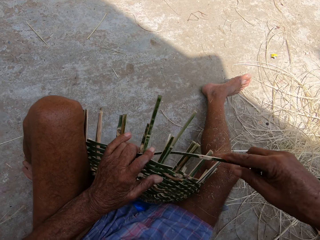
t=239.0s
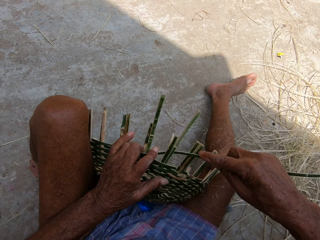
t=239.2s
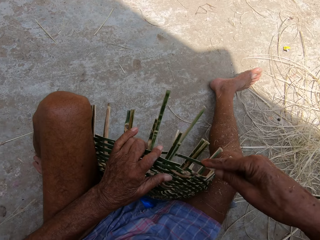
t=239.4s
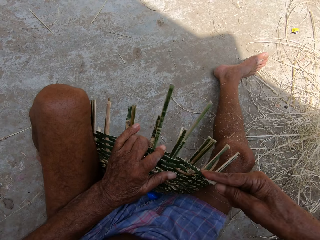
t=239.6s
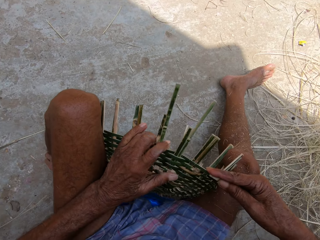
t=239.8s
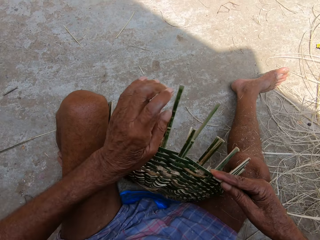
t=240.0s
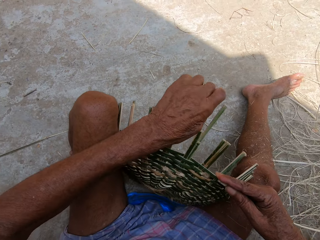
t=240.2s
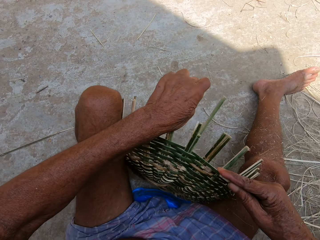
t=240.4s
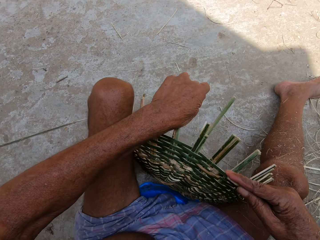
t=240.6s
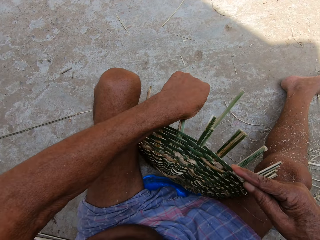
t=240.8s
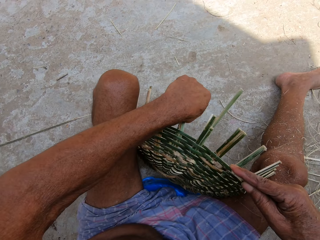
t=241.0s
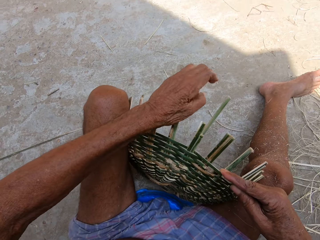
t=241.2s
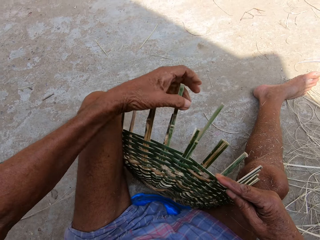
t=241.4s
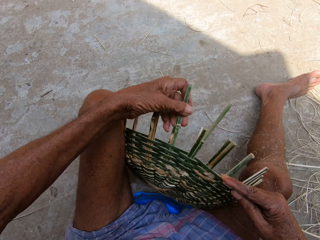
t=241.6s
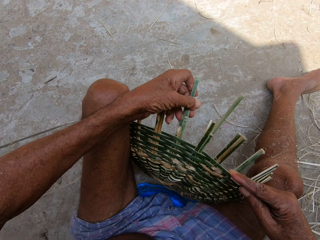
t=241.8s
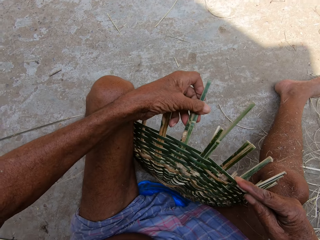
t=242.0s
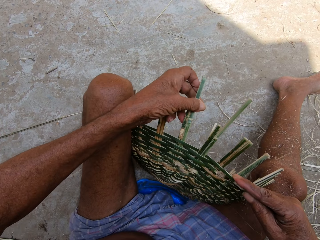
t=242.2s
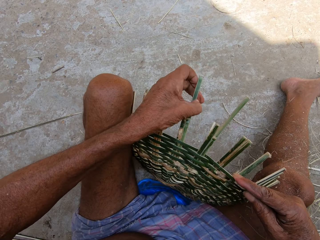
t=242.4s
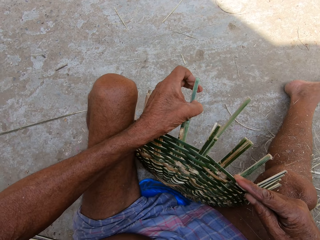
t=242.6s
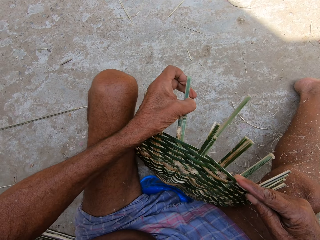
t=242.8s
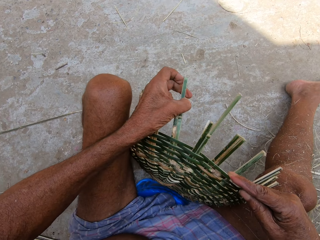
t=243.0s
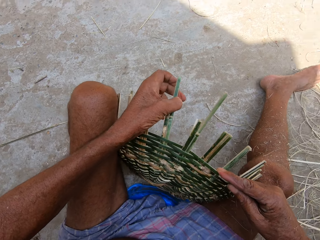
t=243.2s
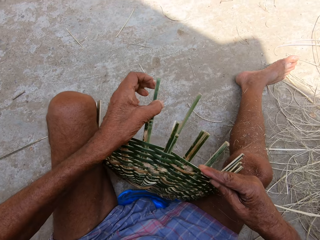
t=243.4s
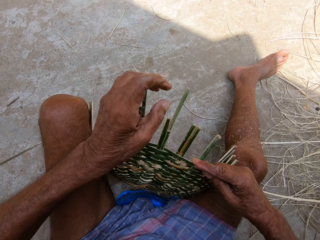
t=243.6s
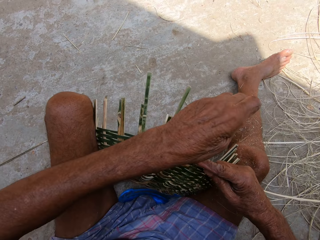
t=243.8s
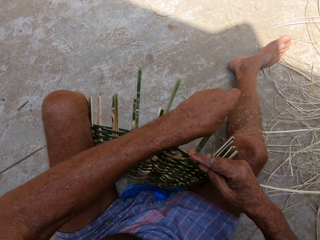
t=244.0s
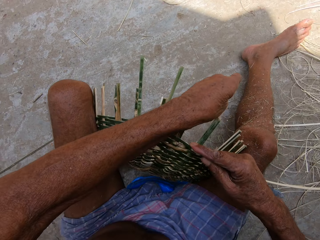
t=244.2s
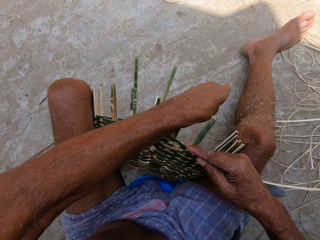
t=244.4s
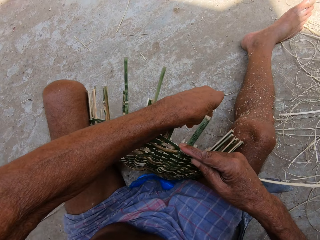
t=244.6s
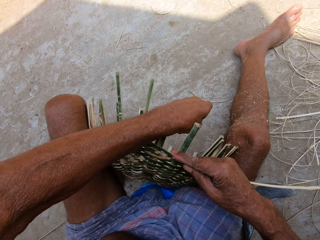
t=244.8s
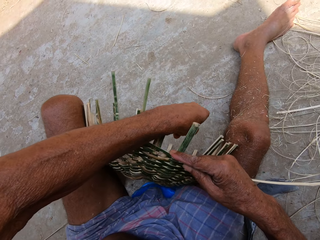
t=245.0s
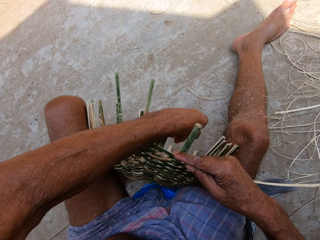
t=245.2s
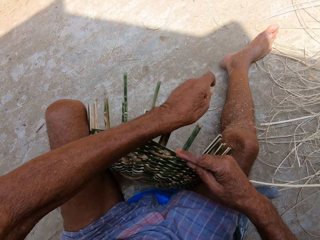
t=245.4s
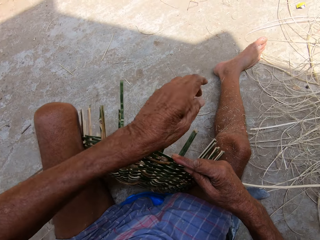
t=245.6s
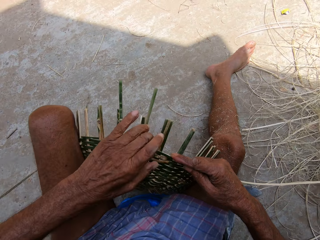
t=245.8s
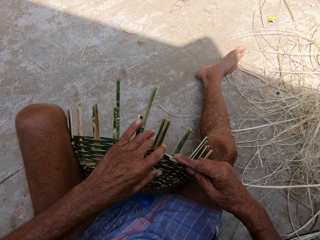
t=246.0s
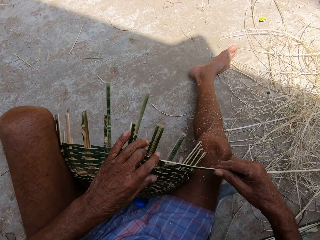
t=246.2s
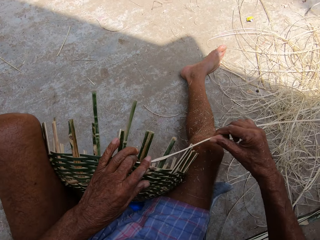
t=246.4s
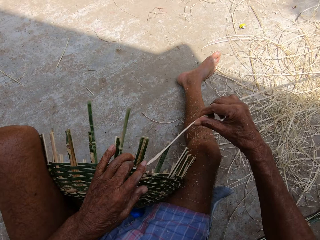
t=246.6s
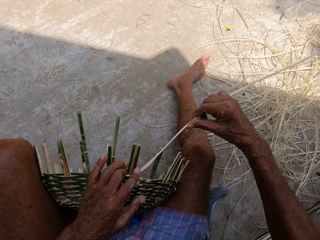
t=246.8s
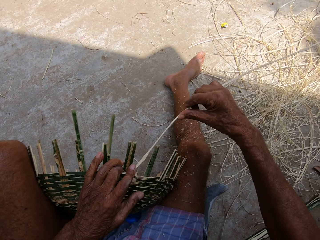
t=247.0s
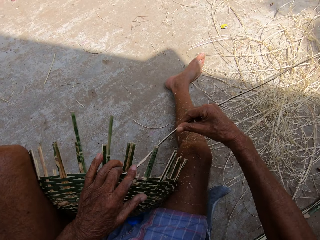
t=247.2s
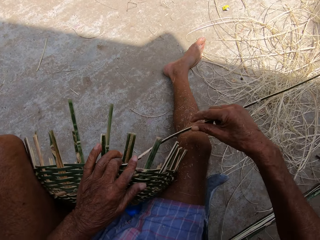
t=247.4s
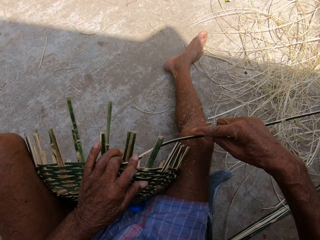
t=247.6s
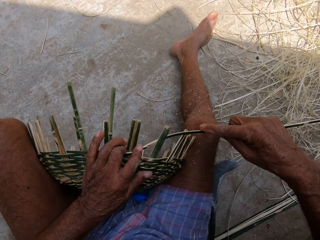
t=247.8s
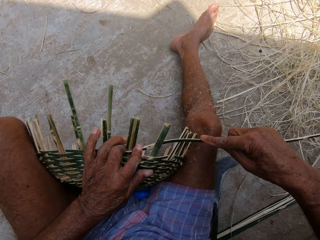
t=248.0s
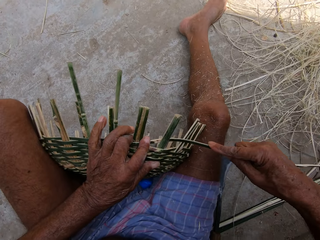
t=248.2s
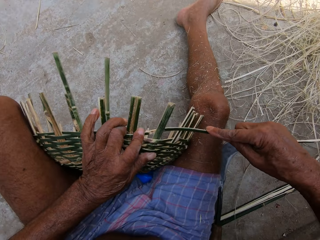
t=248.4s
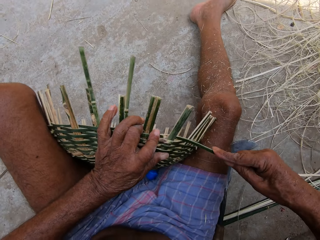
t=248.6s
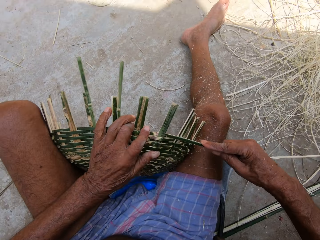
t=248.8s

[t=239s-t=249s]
The camera wearer bends the basket with his left hand. He bends it again. He places his left hand on the basket. He weaves the basket with the wicker in his right hand.

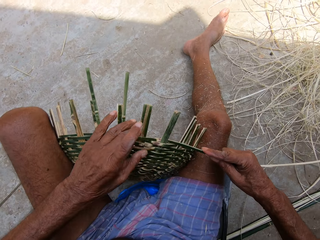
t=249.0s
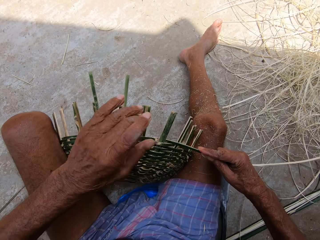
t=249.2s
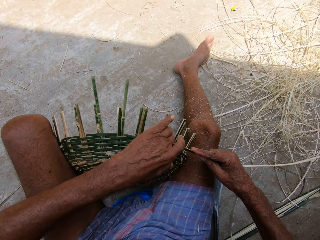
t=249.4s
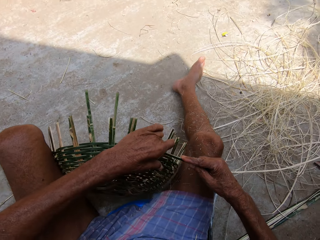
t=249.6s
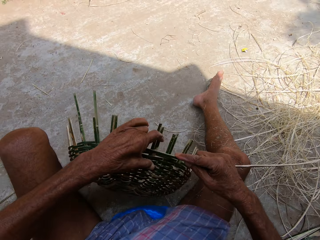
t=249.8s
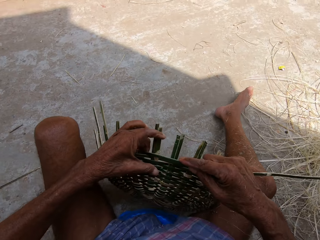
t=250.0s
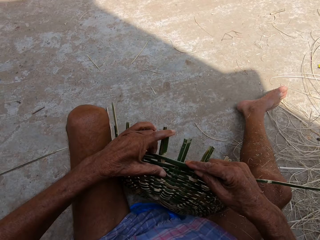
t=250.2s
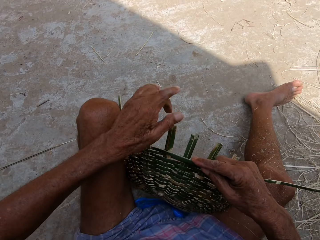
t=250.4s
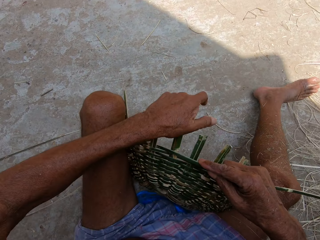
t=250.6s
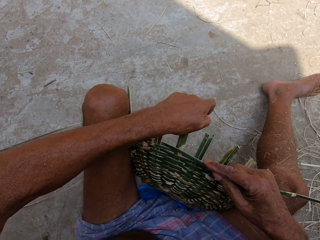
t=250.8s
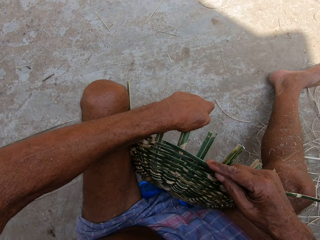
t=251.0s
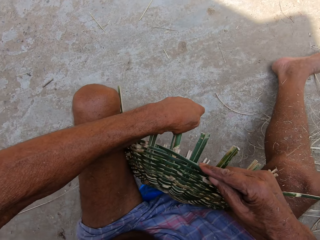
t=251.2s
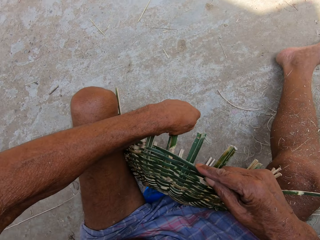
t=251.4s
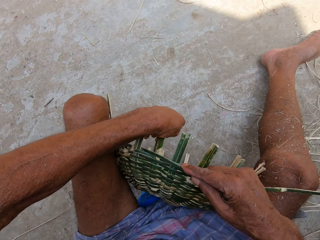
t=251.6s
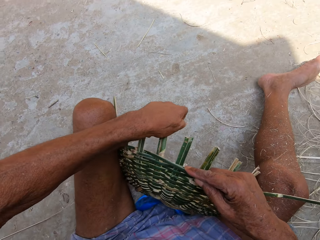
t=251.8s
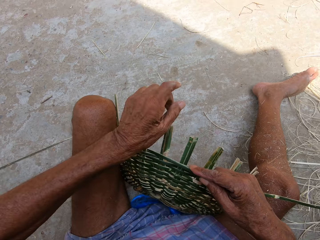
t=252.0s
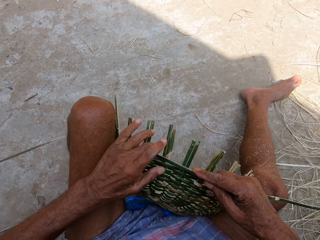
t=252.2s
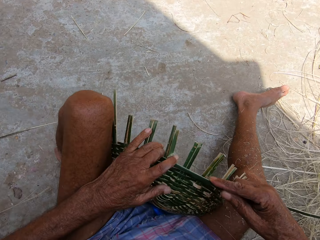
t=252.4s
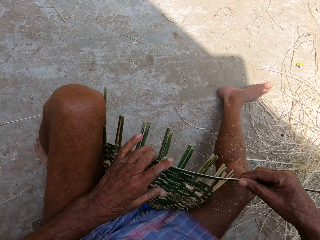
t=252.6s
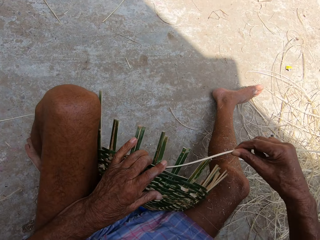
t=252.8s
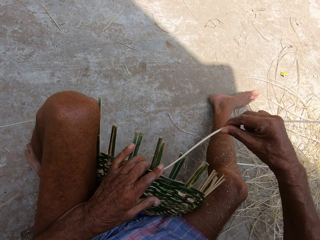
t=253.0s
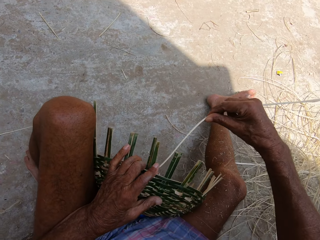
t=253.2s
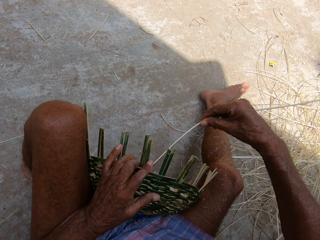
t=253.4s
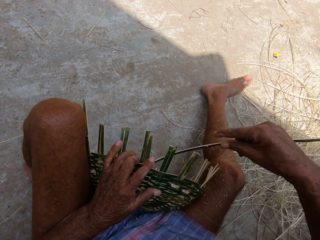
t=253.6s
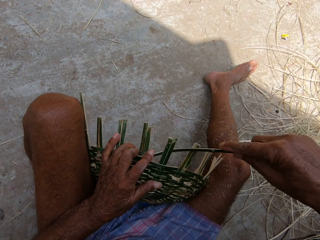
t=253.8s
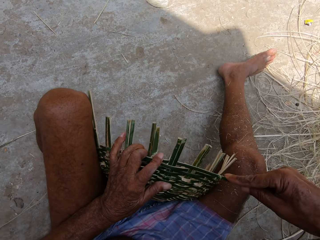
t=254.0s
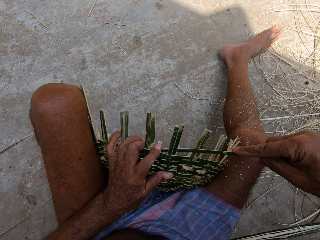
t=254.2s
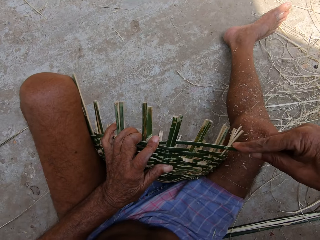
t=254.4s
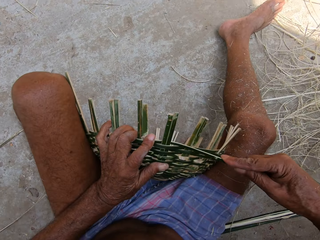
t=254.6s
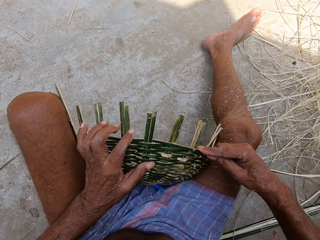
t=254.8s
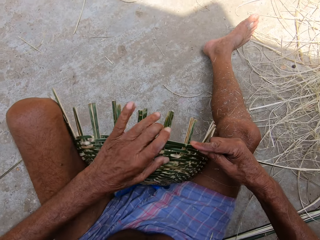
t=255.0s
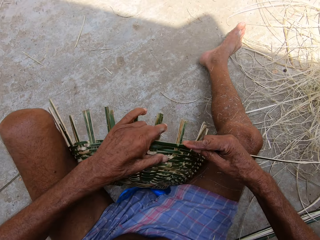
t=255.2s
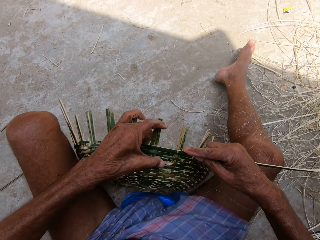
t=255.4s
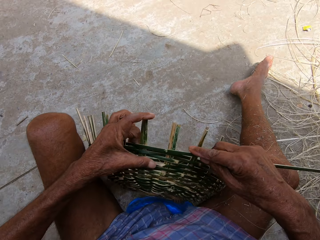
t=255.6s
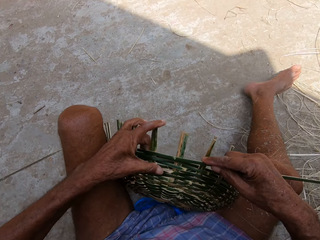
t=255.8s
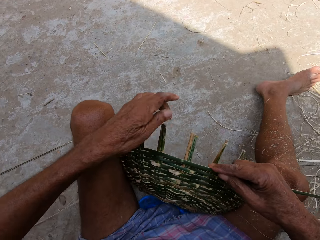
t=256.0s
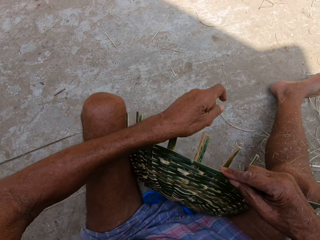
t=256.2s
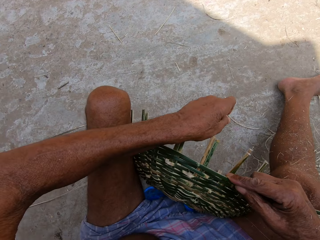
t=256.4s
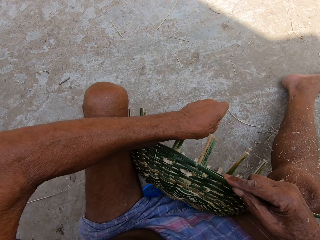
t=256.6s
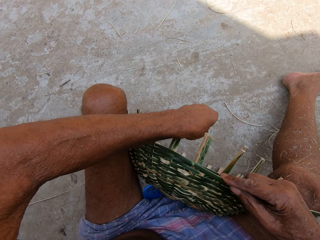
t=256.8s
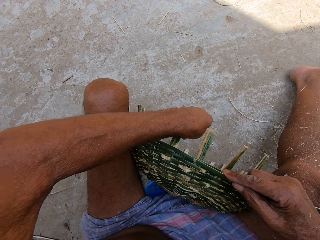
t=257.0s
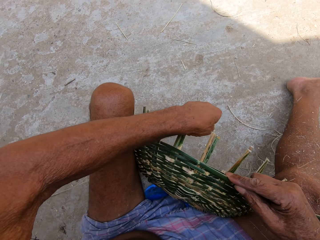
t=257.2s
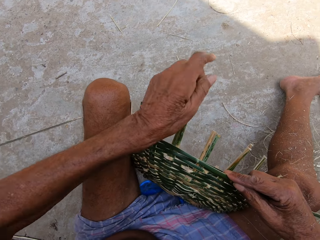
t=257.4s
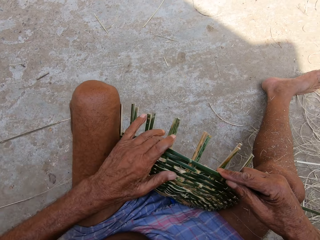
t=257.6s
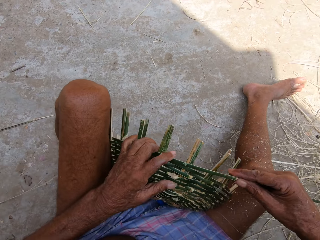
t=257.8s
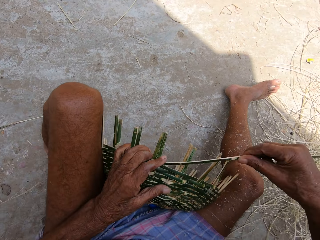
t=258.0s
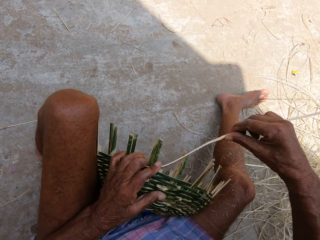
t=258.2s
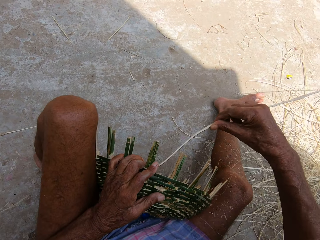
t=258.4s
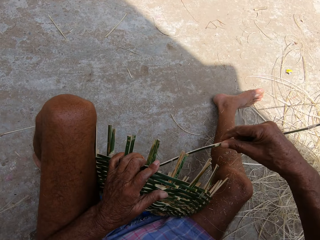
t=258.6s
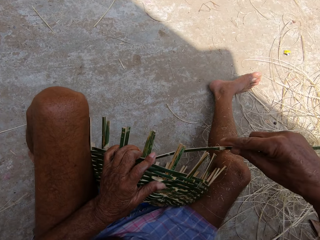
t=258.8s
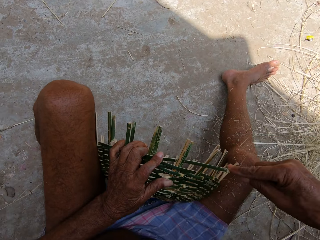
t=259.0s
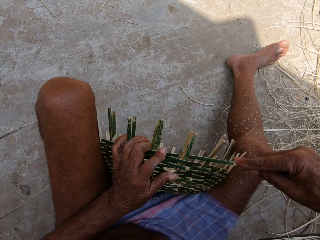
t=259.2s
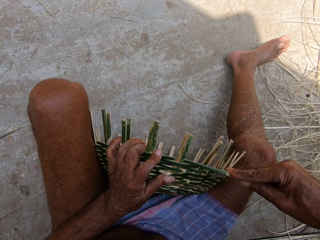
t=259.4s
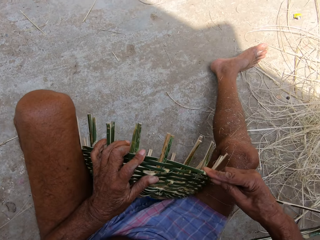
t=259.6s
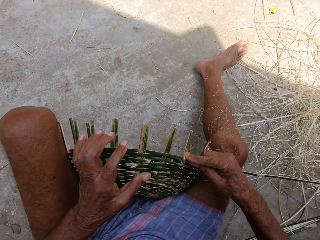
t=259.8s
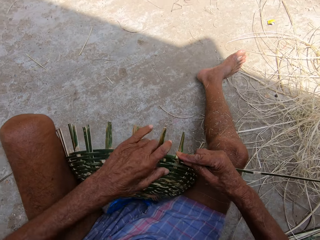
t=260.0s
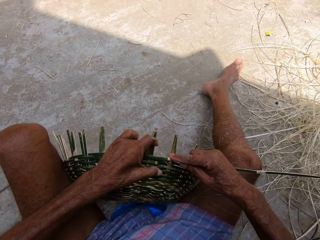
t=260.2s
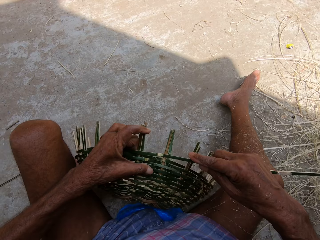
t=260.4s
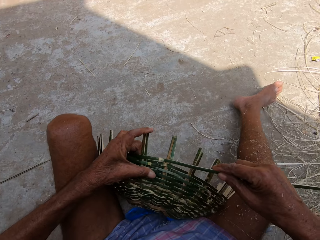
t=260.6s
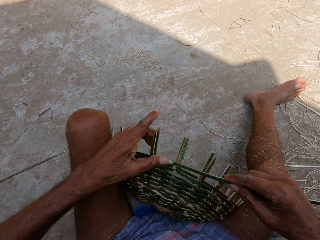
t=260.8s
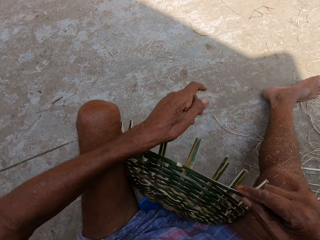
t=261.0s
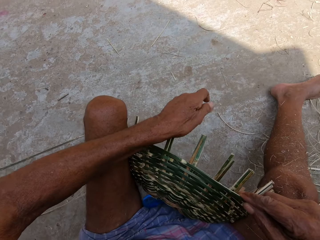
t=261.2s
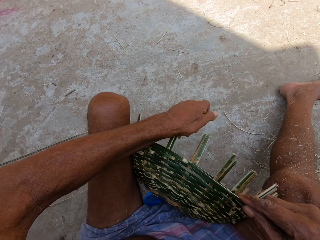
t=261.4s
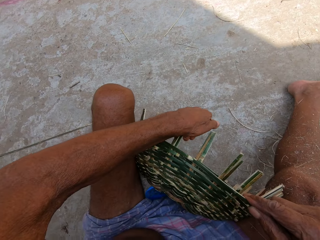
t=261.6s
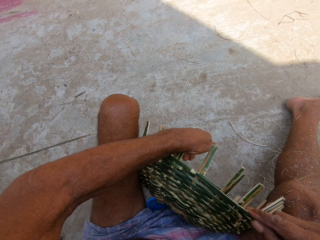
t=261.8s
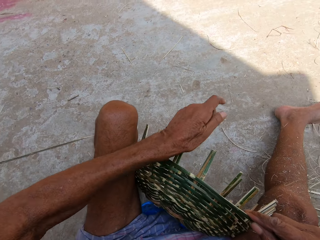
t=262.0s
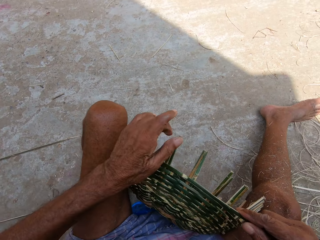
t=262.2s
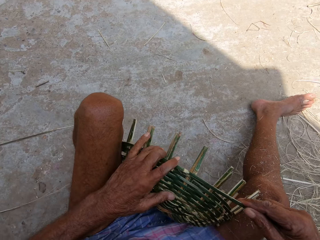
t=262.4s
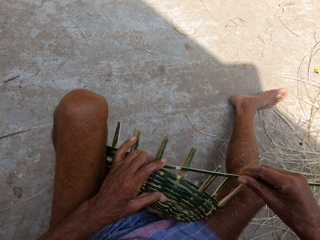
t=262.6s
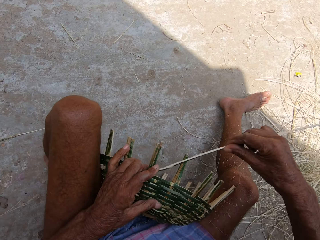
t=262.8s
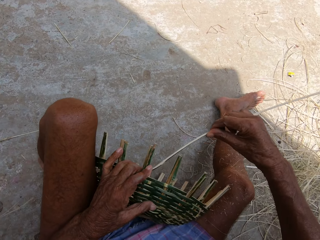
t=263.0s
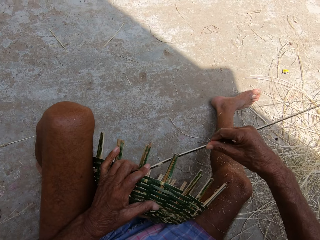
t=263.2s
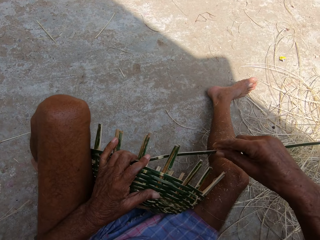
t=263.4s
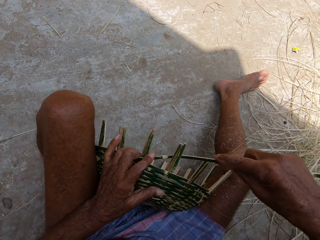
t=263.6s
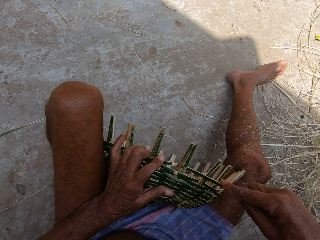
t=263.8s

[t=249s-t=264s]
The camera wearer adjusts the basket with his left hand. He bends the basket with his left hand. He places his left hand on the basket. He weaves the basket with the wicker in his right hand. He adjusts the basket with his left hand. He bends the basket with his left hand. He places his left hand on the basket. He weaves the basket with the wicker in his right hand. He adjusts the basket with his left hand. He bends the basket with his left hand. He places his left hand on the basket. He weaves the basket with the wicker in his right hand.
